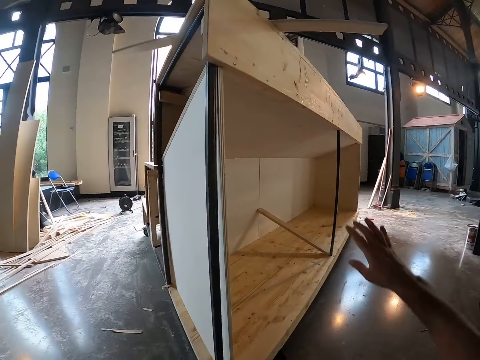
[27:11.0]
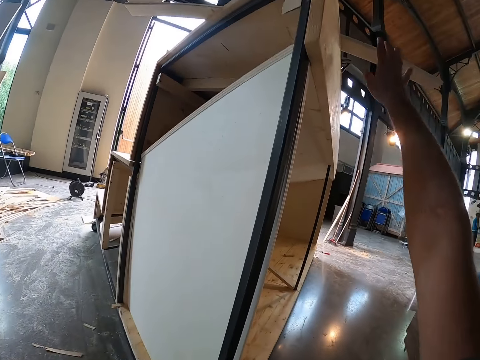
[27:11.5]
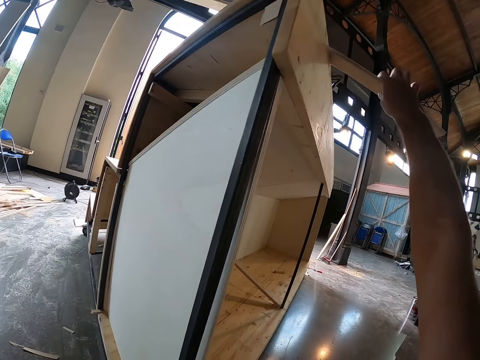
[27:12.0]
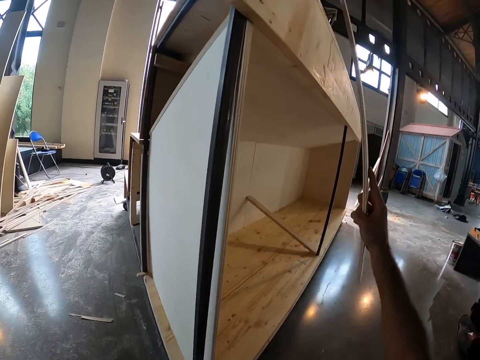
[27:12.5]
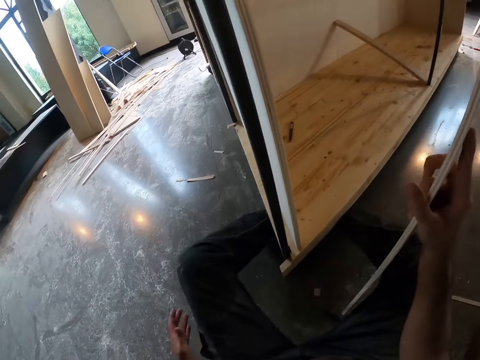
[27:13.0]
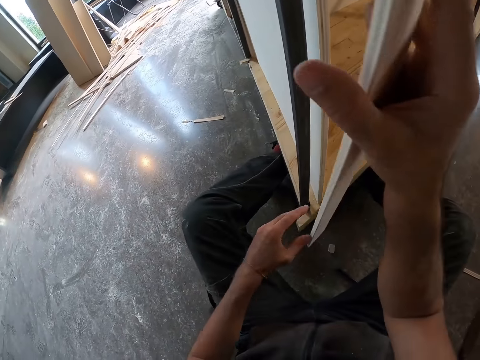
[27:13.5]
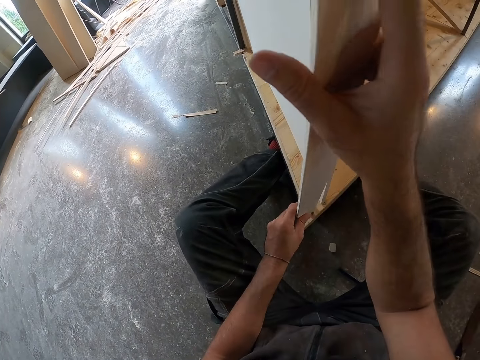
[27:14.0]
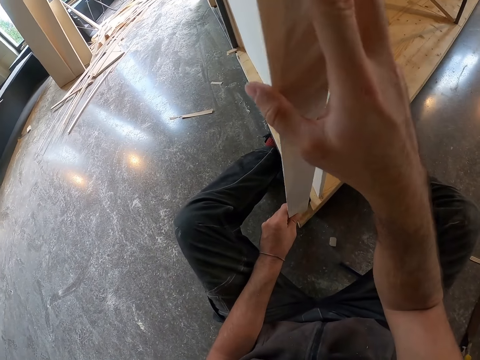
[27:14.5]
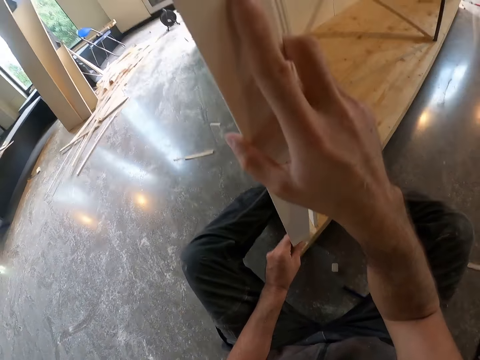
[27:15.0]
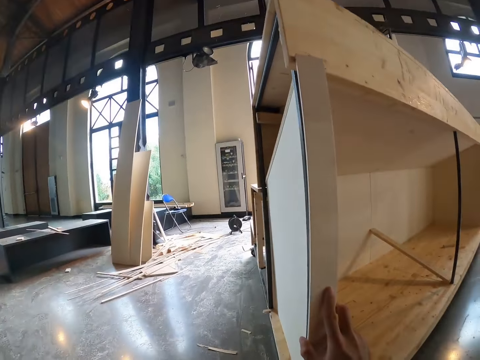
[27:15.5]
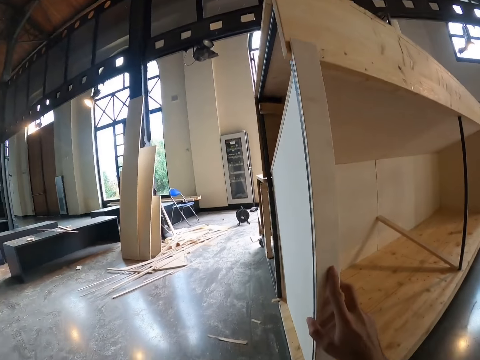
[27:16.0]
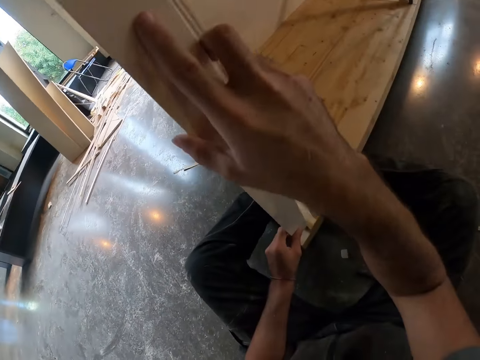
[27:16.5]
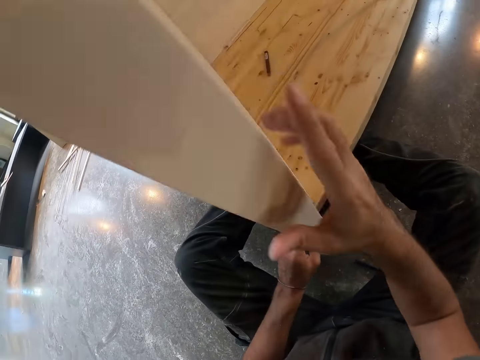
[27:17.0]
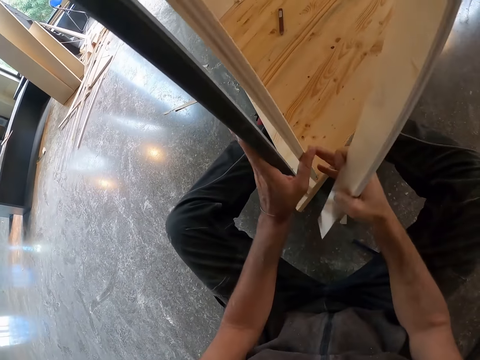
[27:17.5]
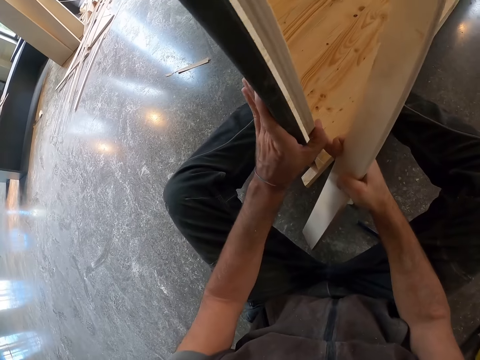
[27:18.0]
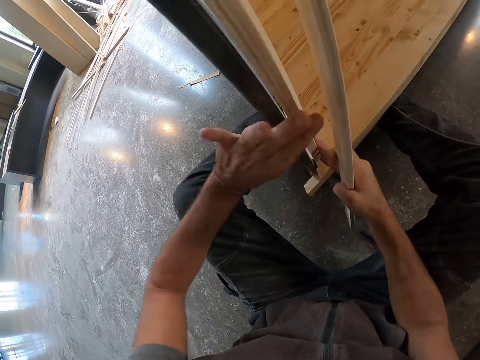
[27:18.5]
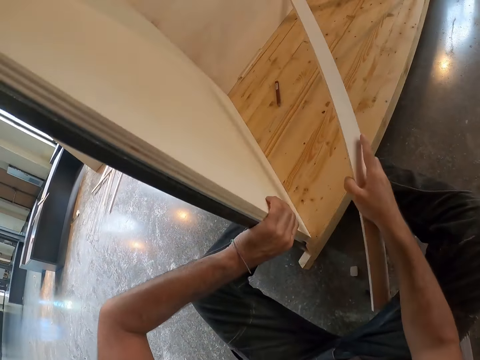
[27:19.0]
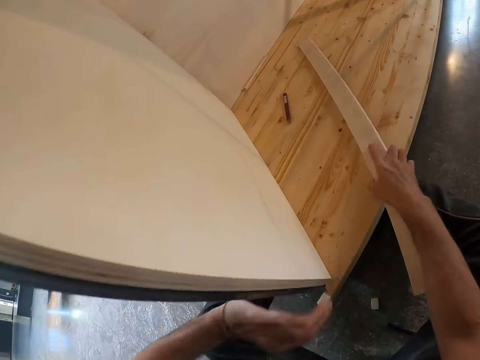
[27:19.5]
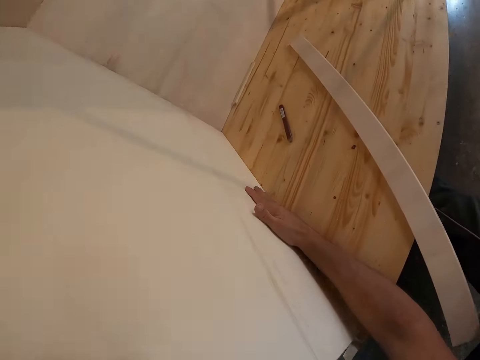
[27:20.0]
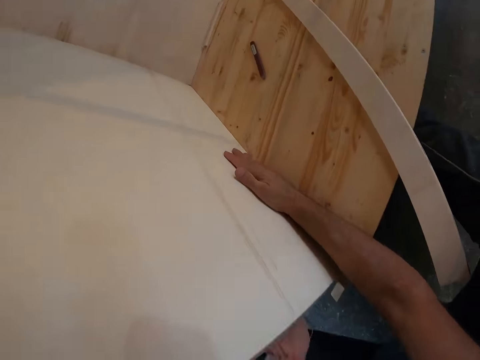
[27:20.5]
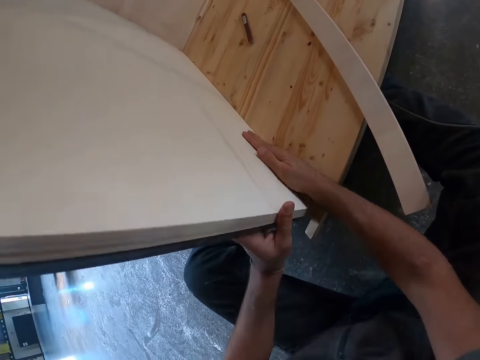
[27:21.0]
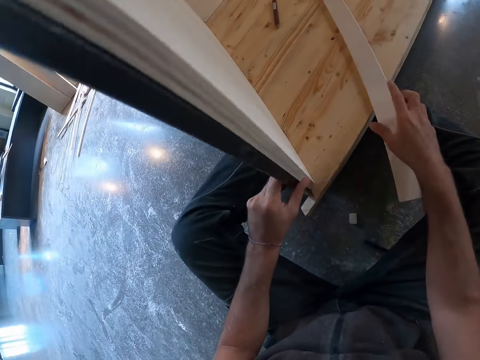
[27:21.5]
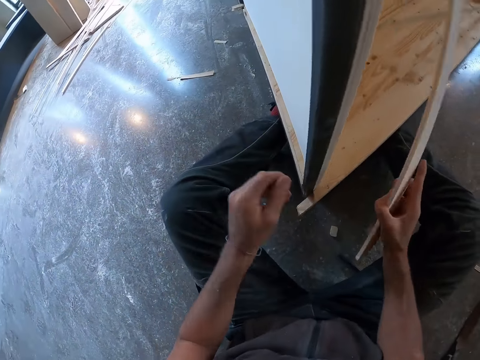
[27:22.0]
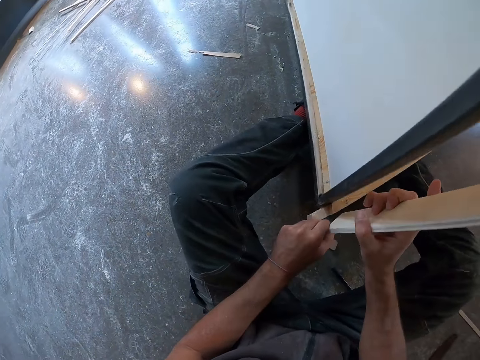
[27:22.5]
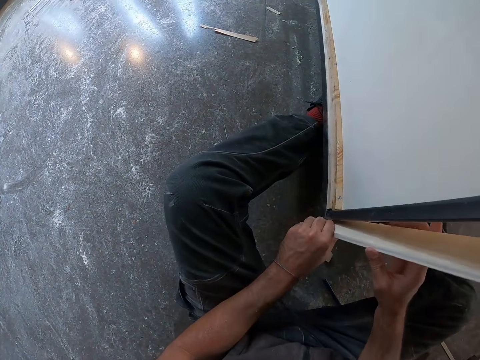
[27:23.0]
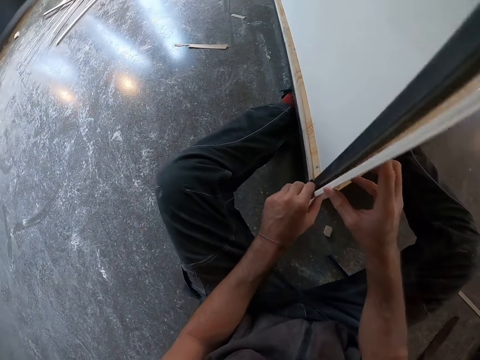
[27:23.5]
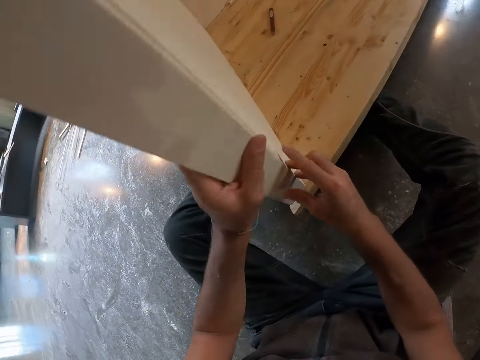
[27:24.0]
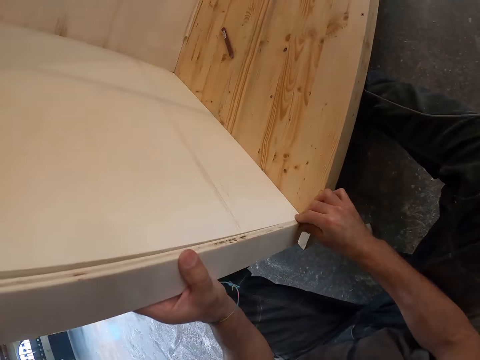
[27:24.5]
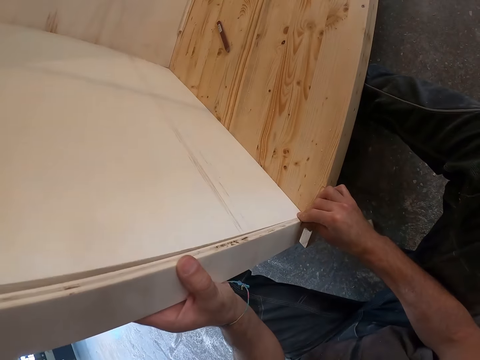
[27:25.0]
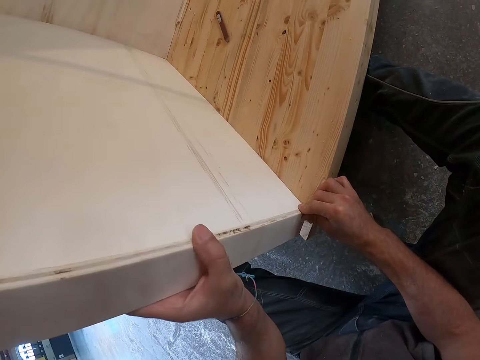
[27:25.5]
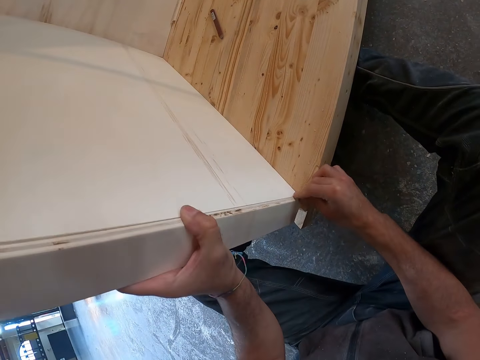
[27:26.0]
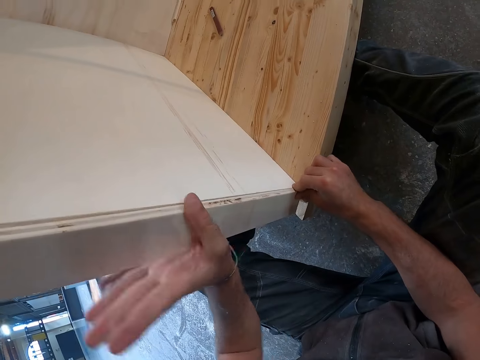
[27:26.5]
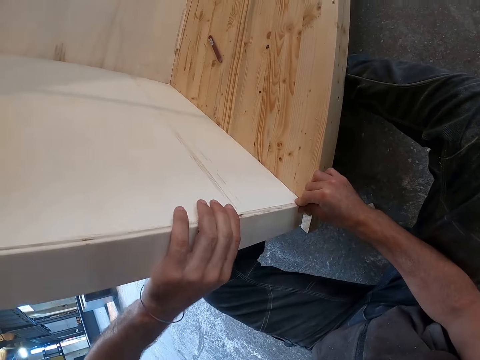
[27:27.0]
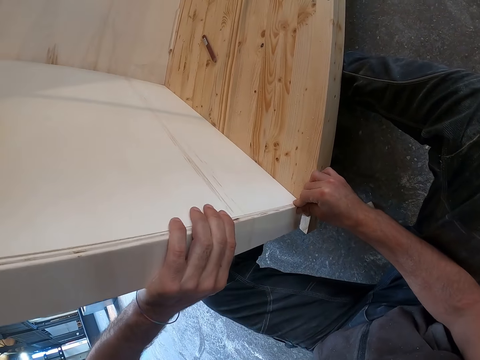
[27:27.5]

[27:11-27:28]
The camera wearer looks around. He picks up a narrow piece of plywood from the shelf with his right hand. He touches the wood. He holds the piece of wood with his right hand. He adjusts the wooden structure with both hands. He presses the wood. He holds the wooden structure with his left hand. He drops the piece of wood in his right hand in the wooden structure. He adjusts the wooden structure with both hands. He presses the wood. He picks up the piece of wood in the wooden structure with his right hand. He fixes the piece of wood on the wooden structure with both hands.

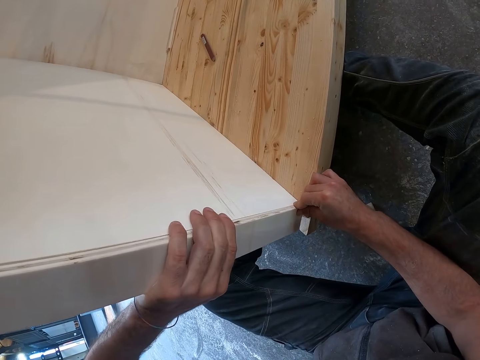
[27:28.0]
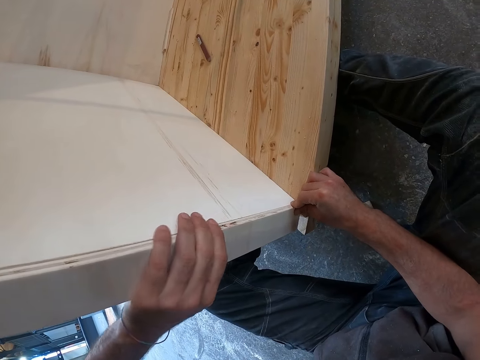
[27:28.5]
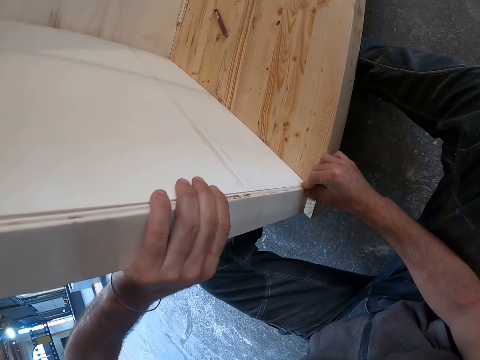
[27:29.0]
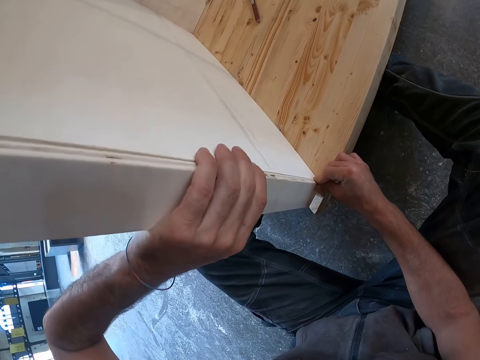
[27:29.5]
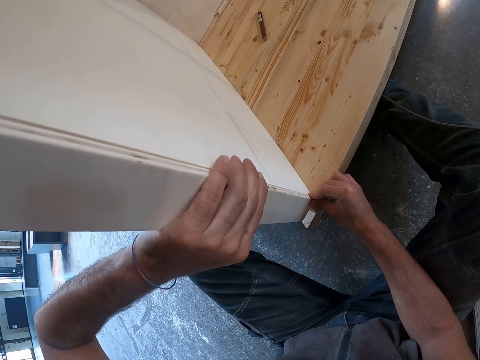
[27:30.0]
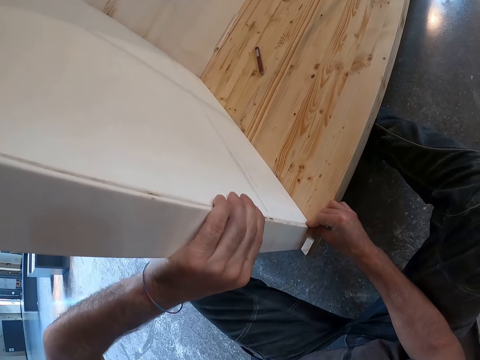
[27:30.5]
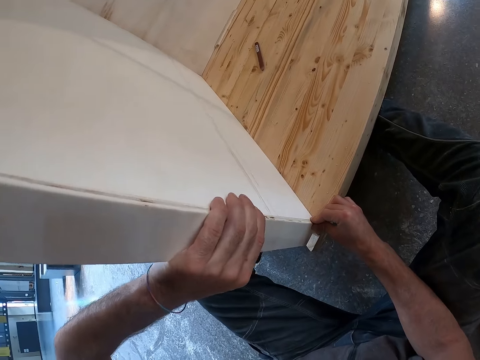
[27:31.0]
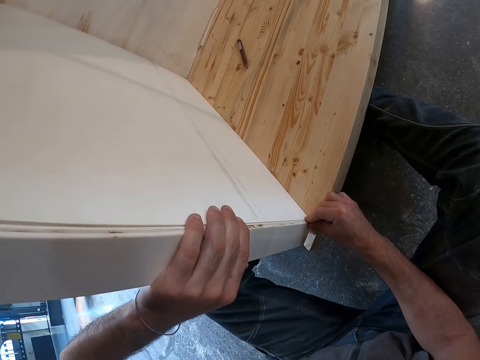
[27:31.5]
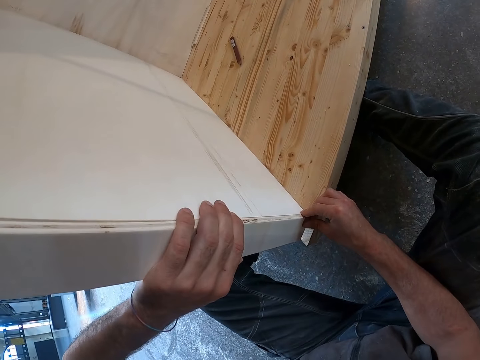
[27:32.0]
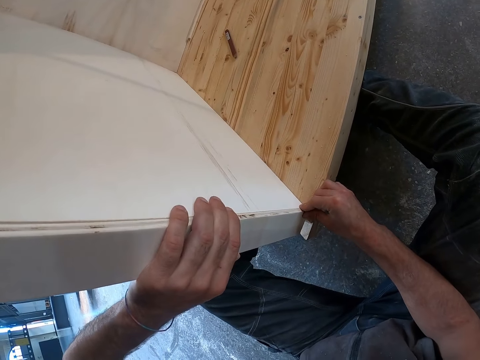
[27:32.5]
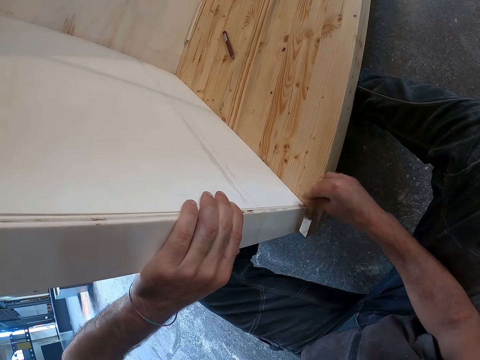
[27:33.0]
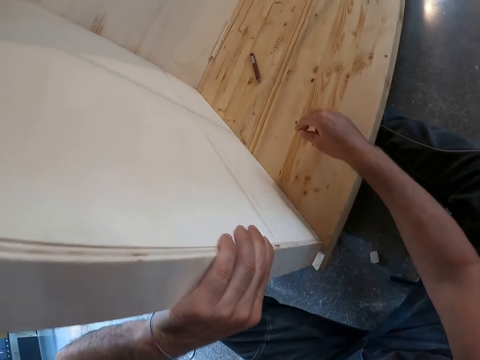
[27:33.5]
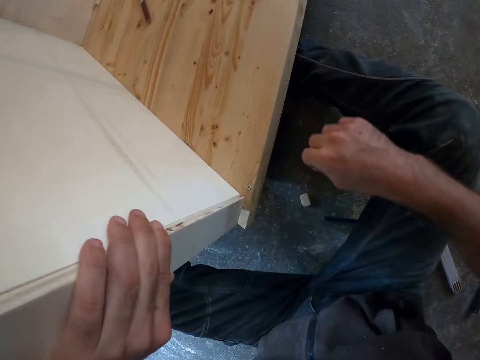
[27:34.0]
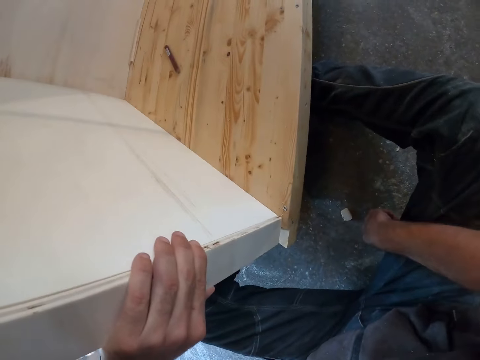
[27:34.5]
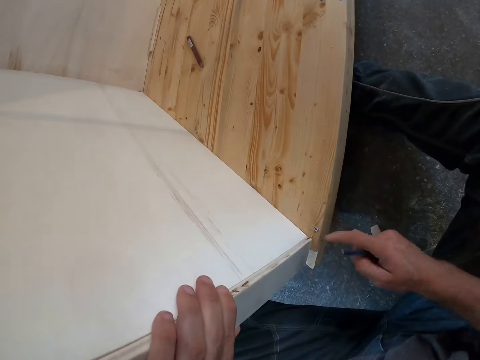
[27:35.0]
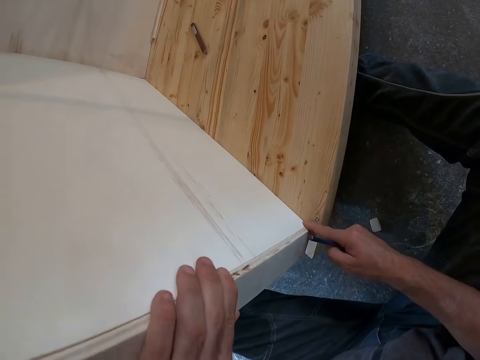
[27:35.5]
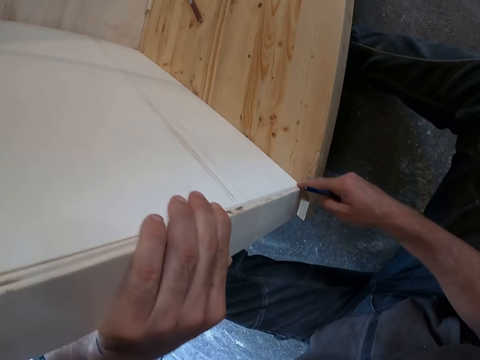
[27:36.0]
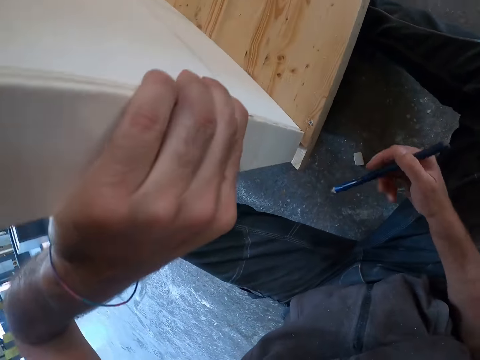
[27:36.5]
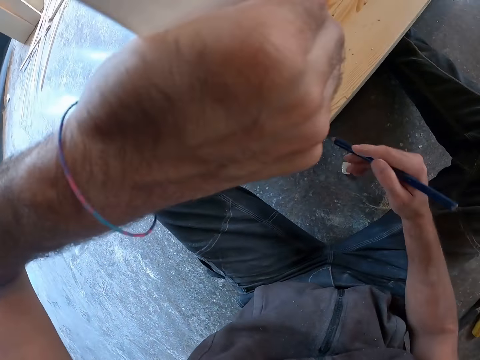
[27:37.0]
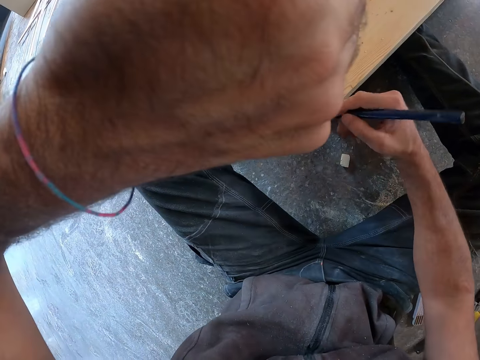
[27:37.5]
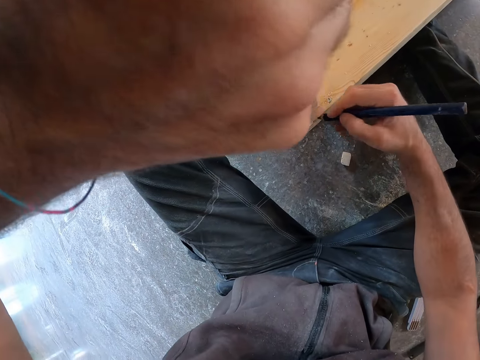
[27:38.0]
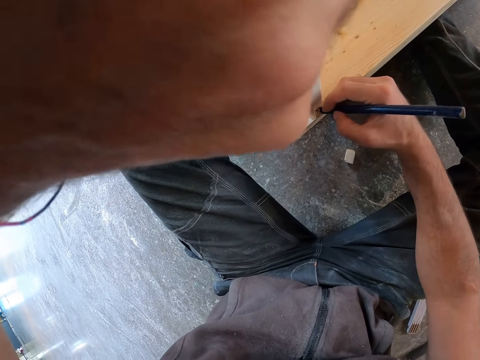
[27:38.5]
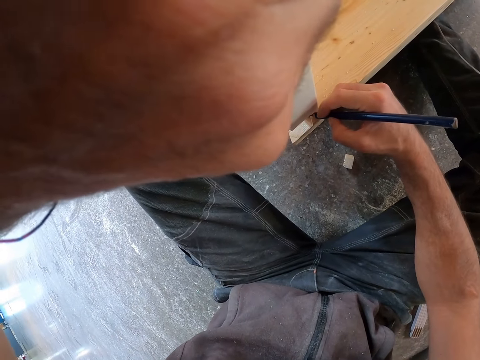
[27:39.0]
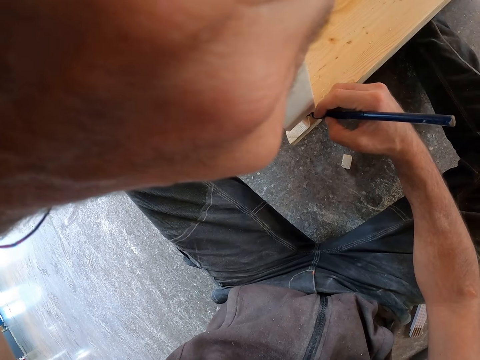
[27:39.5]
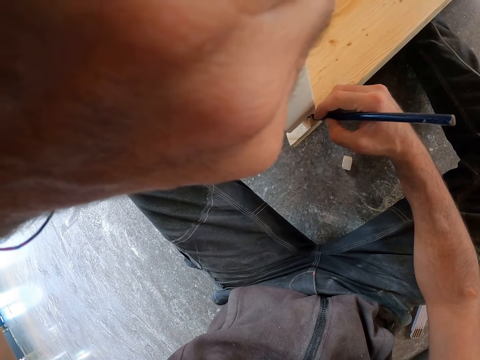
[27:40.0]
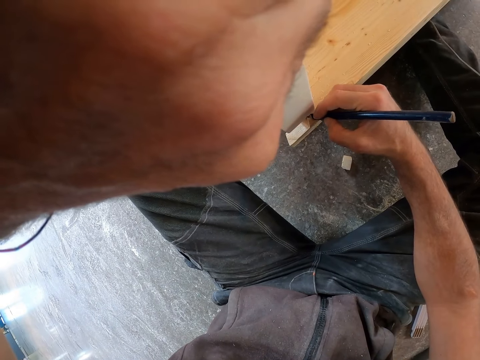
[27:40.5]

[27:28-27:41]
The camera wearer picks up a pencil on the floor with his right hand. He touches the wooden structure with his right hand. He holds the piece of wood. He marks the wooden structure with the pencil in his right hand.
